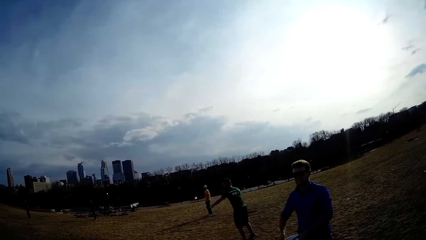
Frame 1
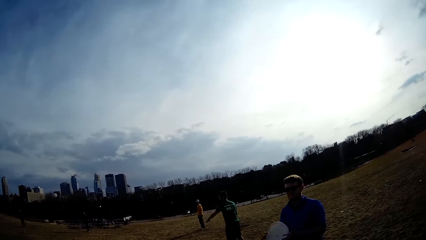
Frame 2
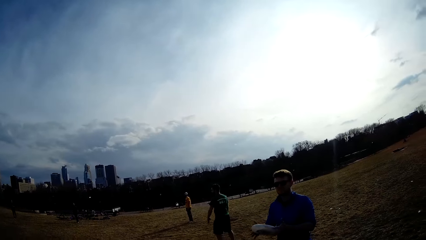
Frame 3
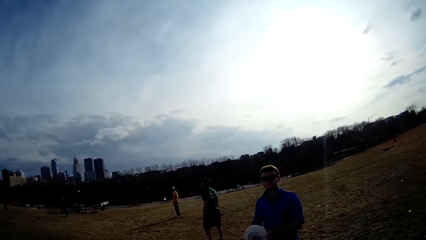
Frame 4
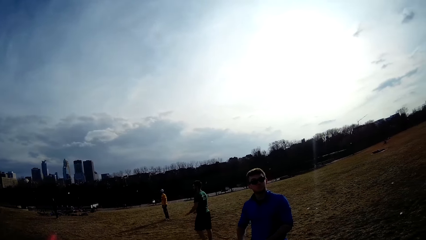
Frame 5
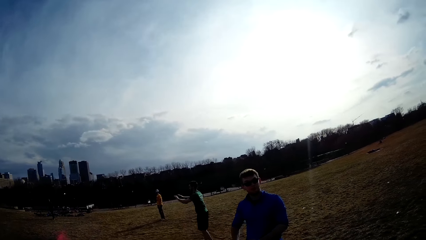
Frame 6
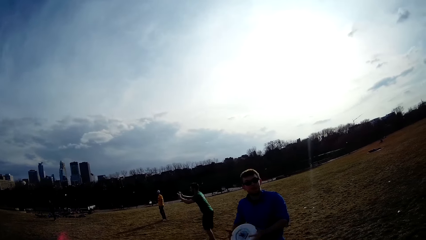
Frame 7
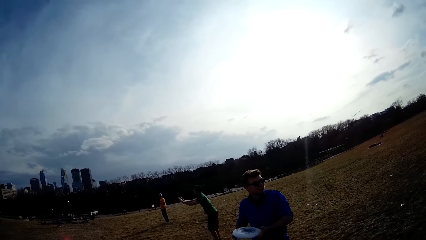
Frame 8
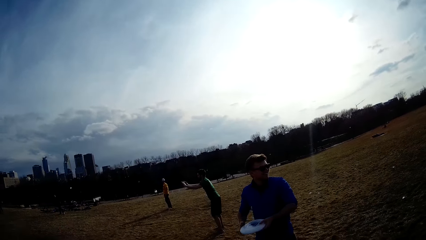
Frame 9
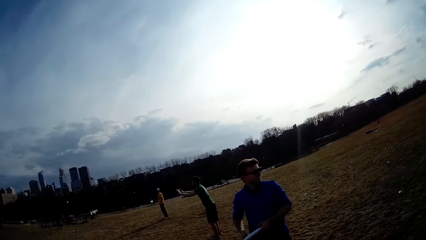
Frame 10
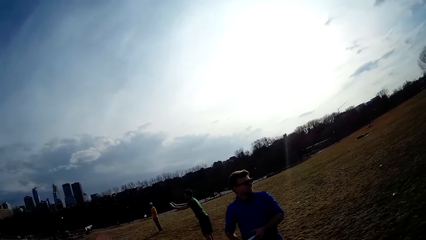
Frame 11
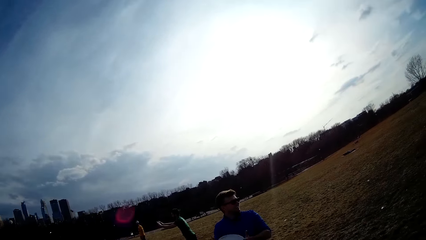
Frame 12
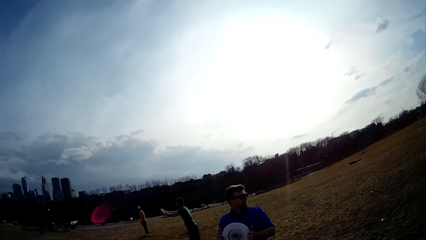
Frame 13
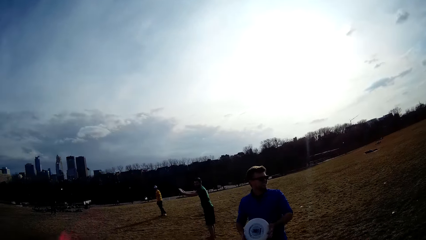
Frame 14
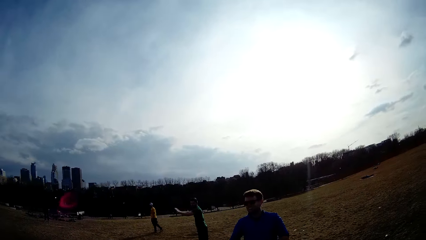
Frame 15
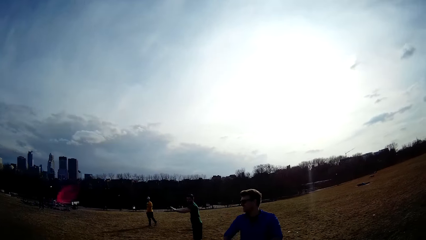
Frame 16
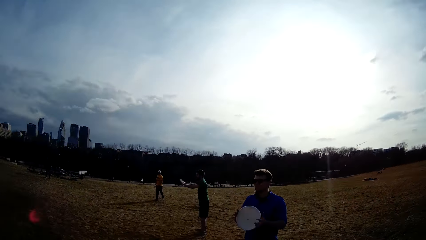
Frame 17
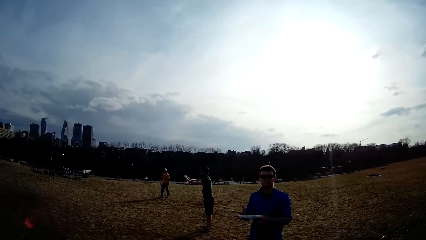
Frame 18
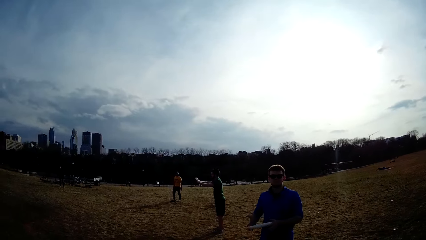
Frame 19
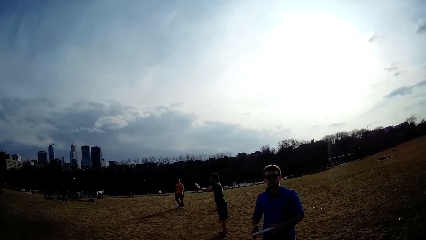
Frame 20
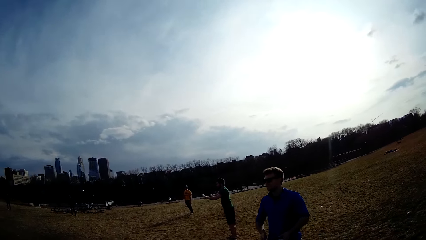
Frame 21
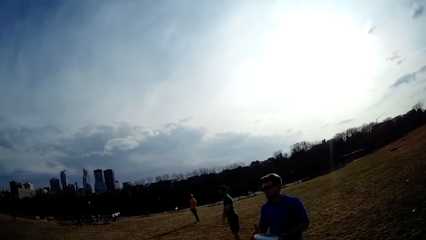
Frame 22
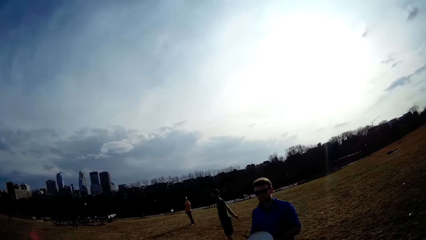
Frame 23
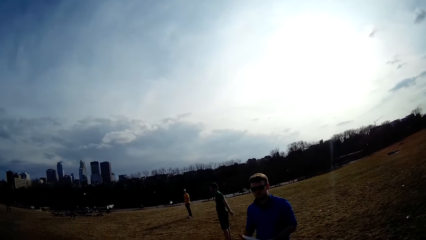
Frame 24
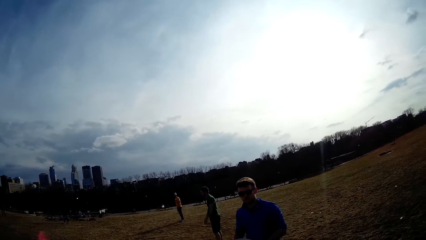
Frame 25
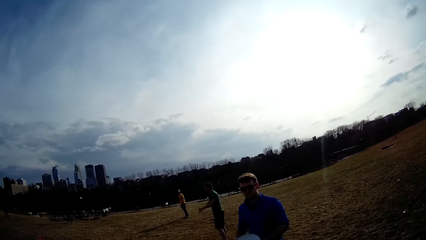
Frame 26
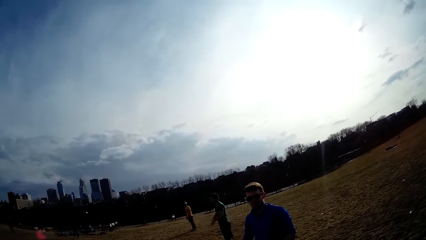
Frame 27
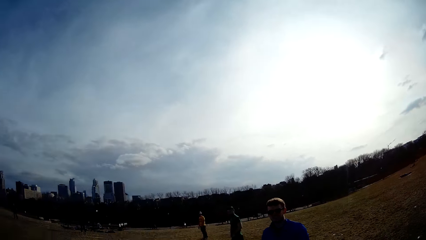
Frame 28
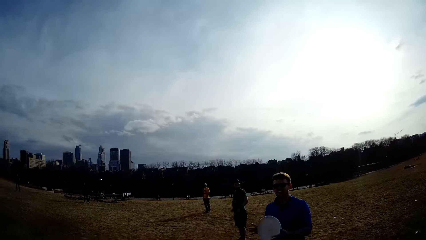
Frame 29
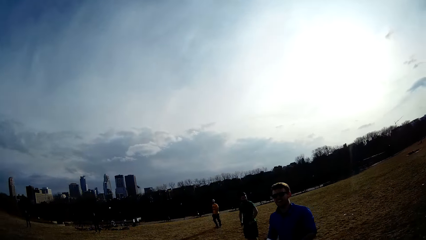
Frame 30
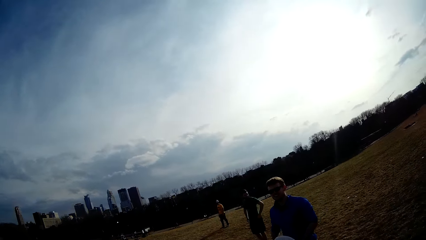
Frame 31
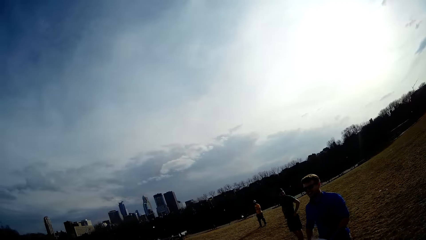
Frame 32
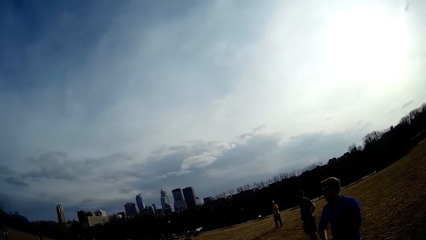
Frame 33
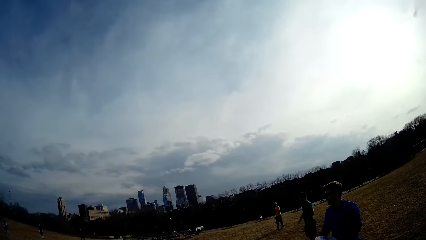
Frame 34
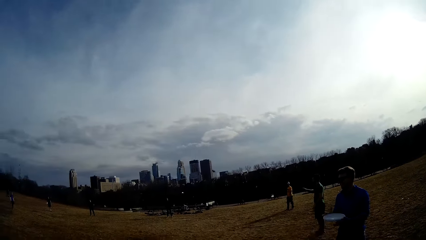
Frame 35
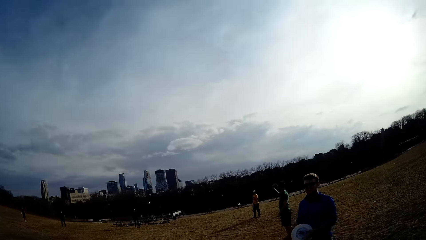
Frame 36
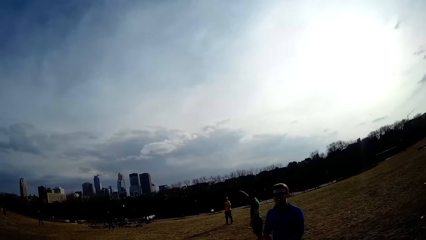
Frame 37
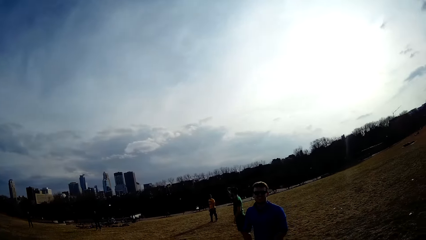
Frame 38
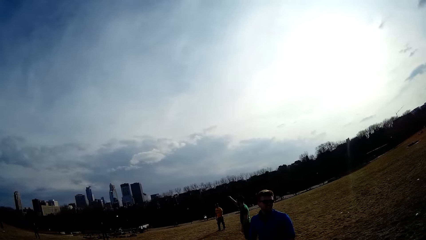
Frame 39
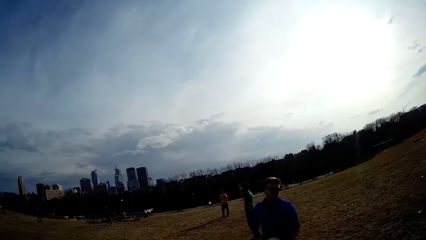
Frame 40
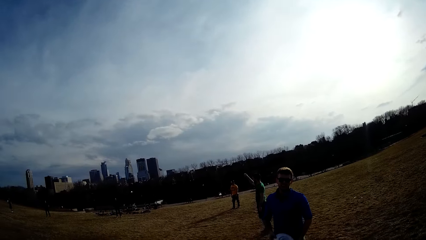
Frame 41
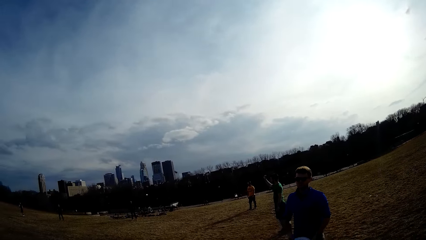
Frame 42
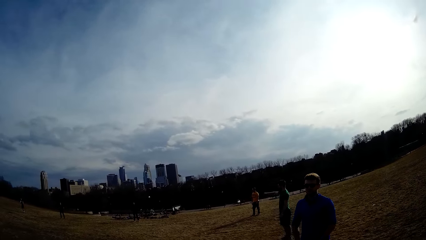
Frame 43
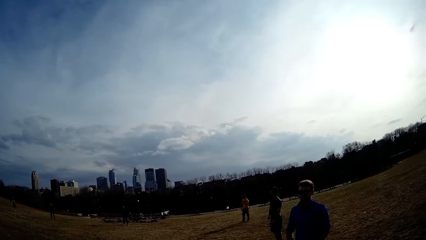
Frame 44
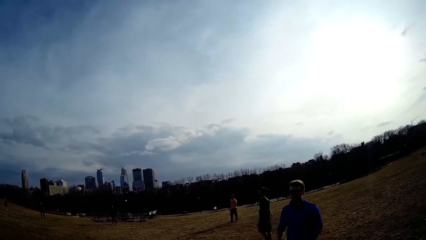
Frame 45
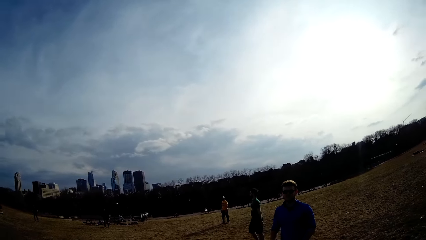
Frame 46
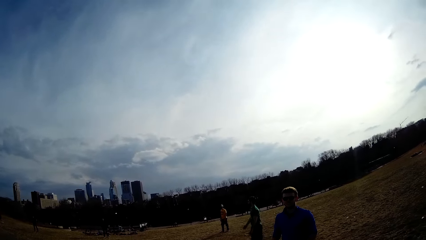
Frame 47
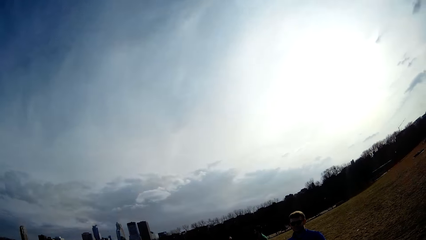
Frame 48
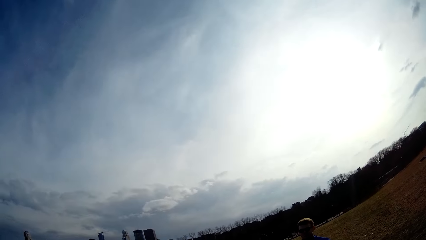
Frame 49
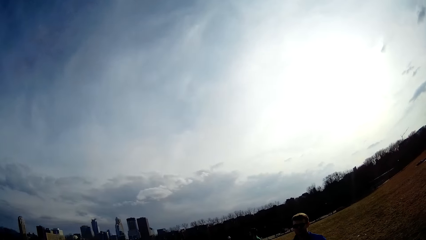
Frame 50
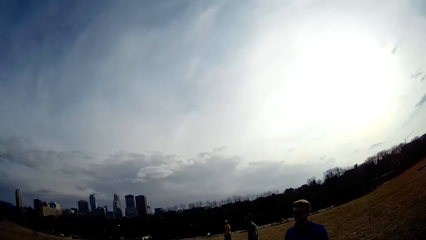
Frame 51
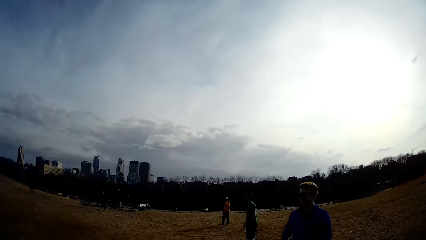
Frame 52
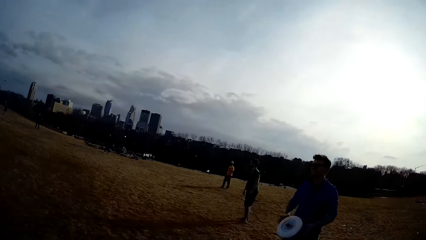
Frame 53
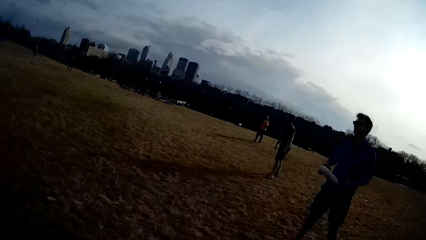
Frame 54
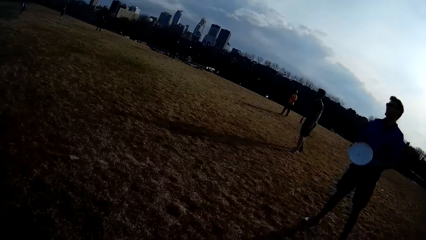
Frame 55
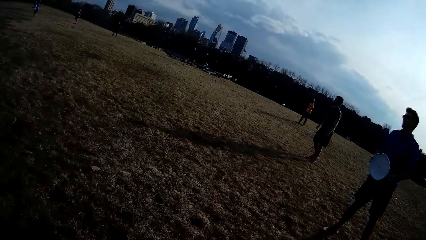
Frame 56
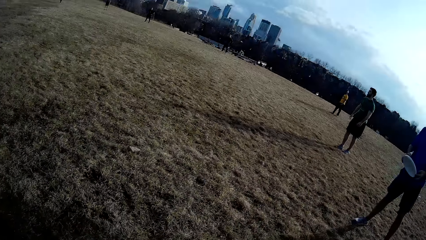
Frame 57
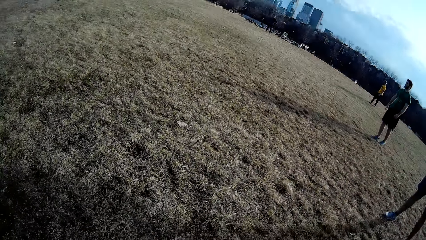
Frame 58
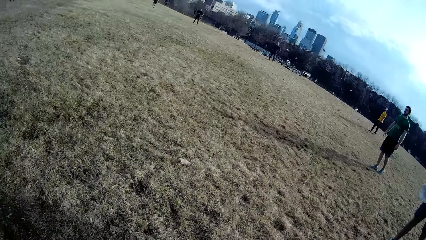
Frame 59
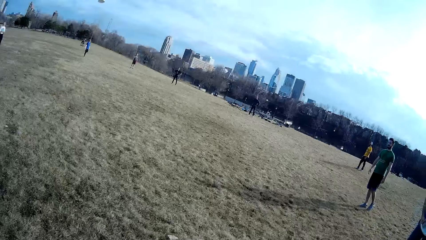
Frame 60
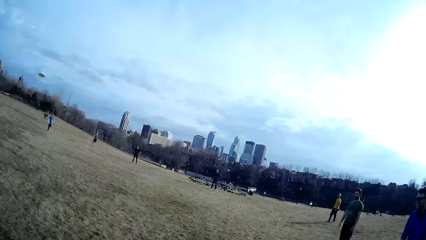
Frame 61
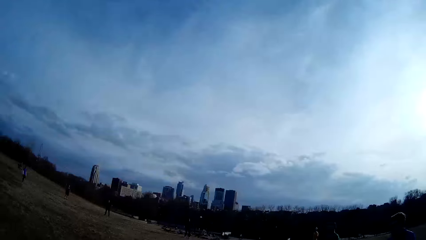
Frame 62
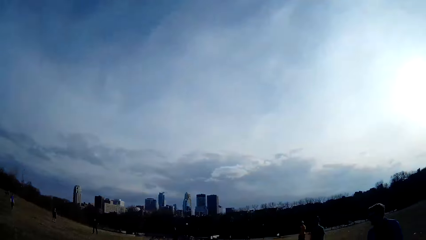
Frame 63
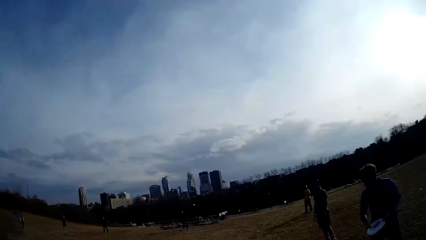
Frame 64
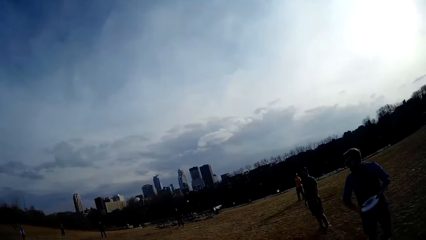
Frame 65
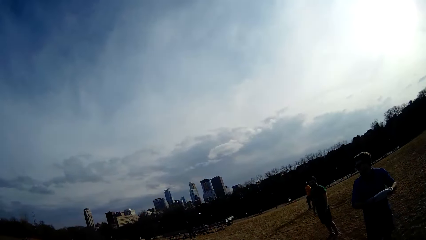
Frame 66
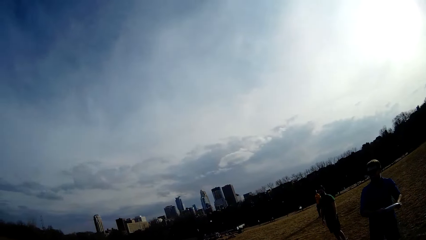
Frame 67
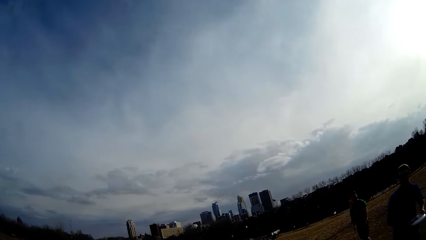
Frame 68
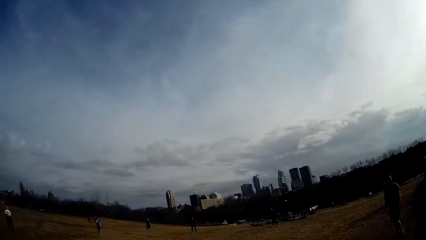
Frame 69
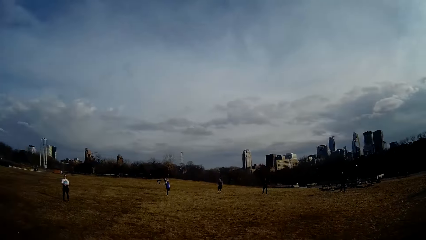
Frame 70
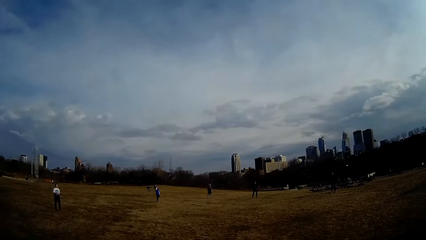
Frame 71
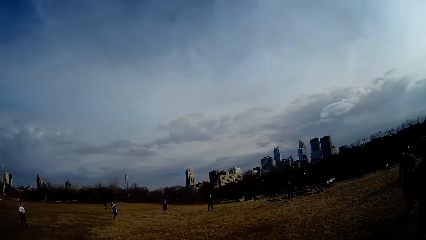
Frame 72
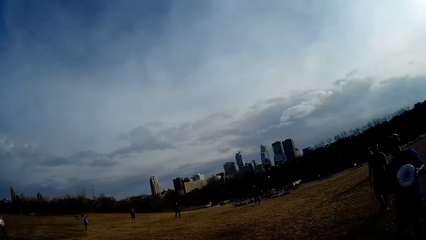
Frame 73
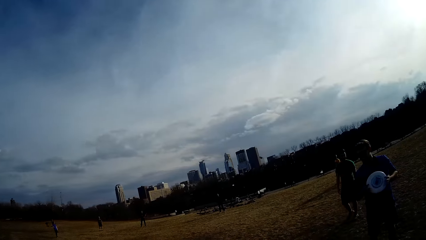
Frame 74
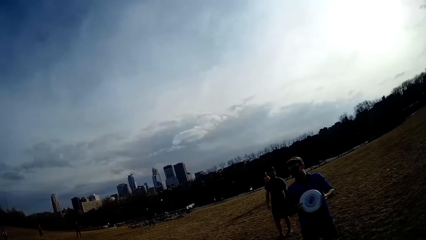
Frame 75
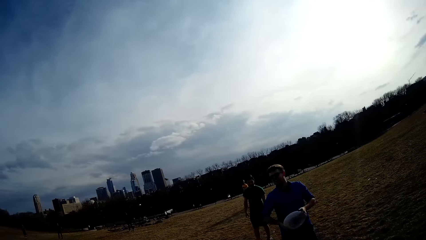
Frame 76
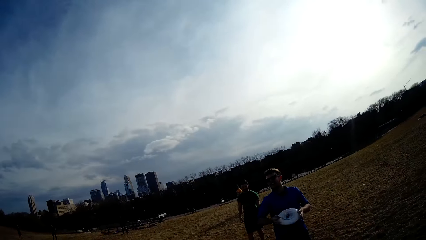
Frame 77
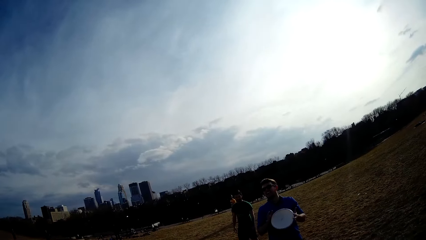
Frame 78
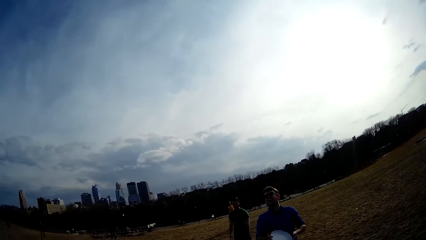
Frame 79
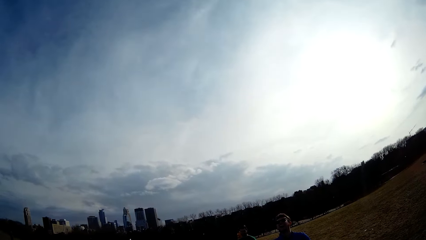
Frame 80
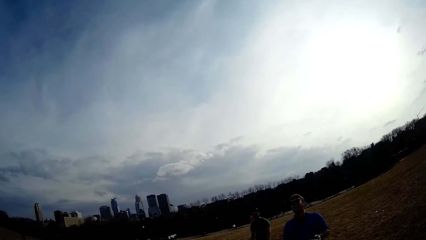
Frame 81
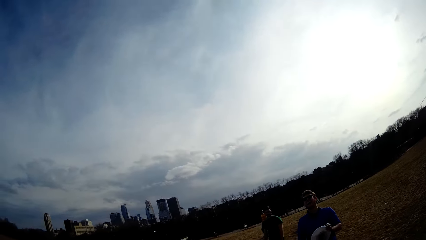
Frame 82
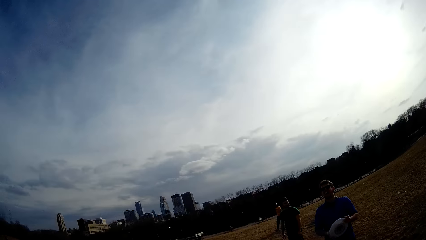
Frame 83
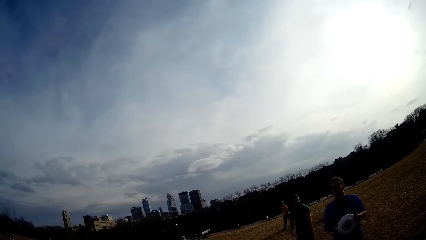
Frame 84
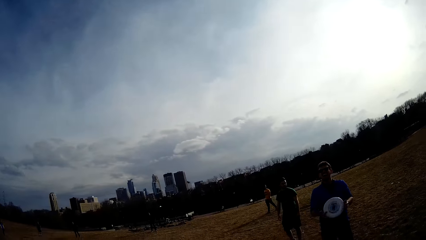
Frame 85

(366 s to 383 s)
The camera wearer talks to a man.
